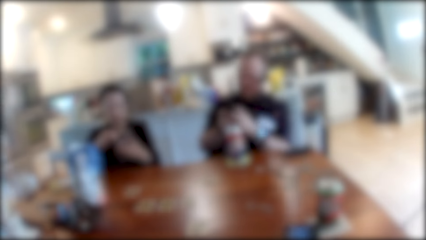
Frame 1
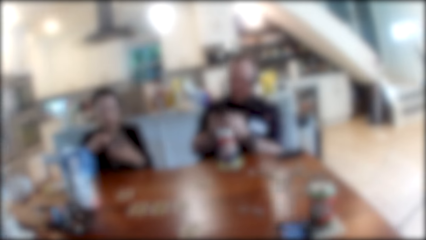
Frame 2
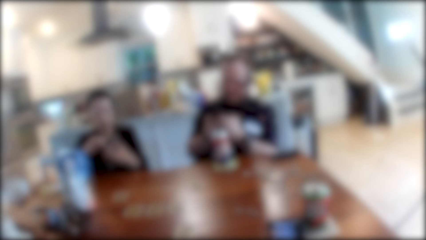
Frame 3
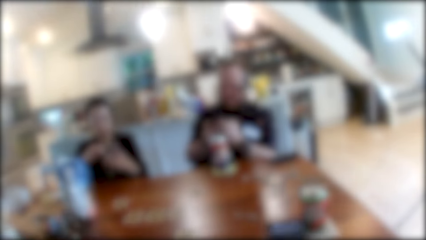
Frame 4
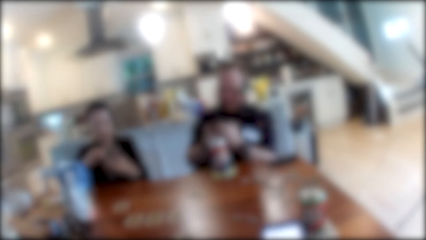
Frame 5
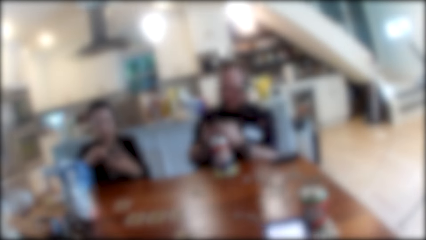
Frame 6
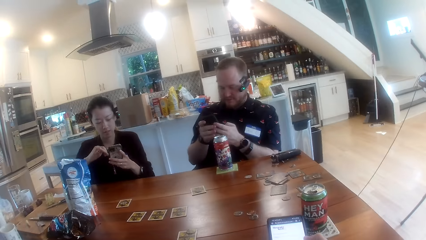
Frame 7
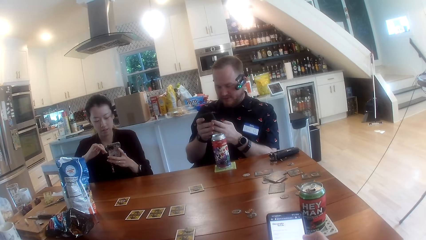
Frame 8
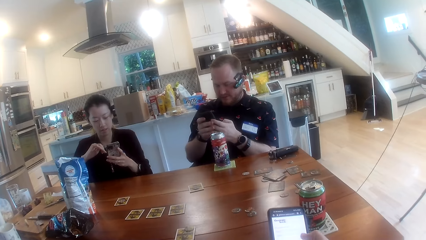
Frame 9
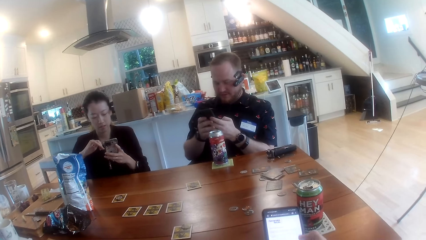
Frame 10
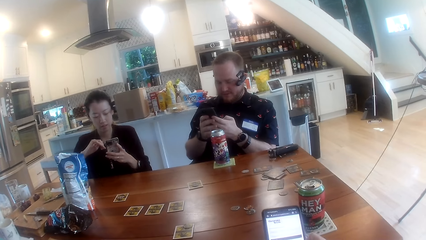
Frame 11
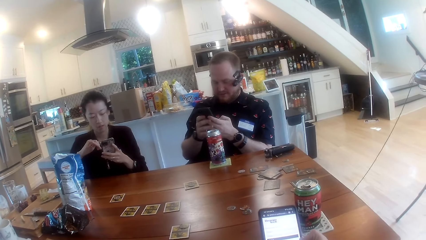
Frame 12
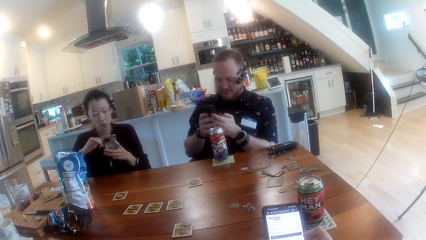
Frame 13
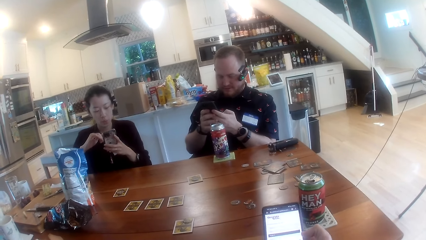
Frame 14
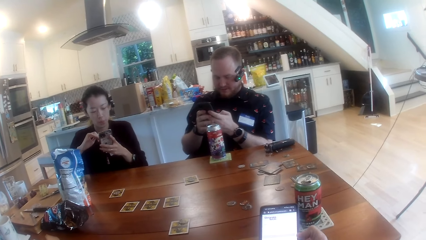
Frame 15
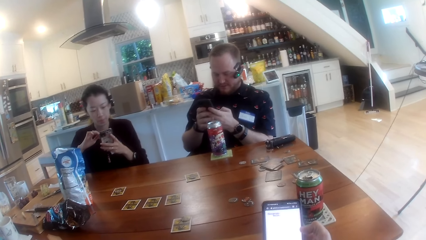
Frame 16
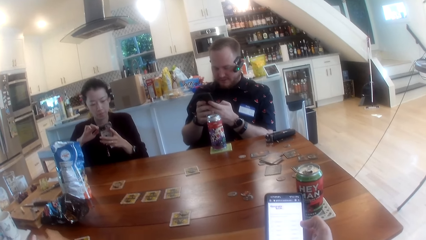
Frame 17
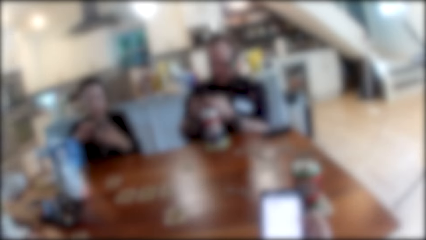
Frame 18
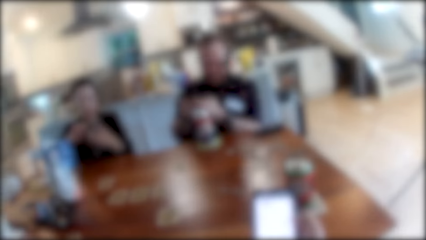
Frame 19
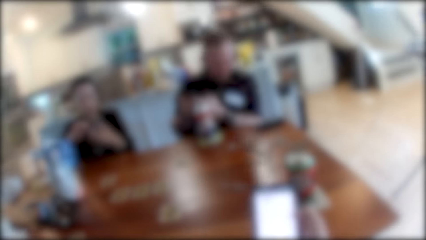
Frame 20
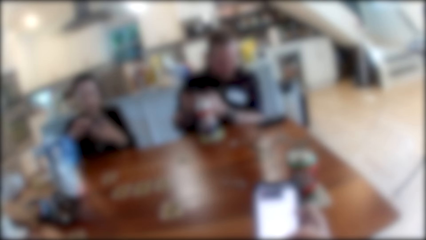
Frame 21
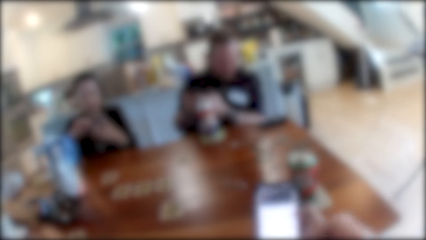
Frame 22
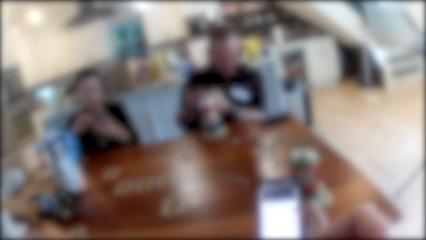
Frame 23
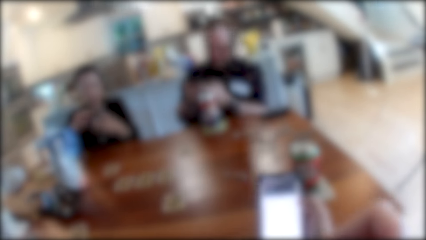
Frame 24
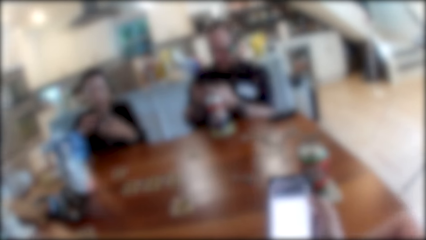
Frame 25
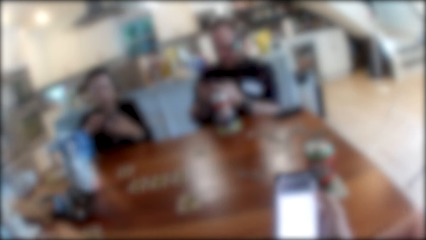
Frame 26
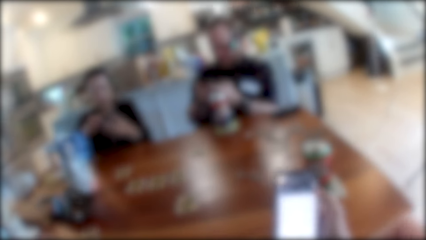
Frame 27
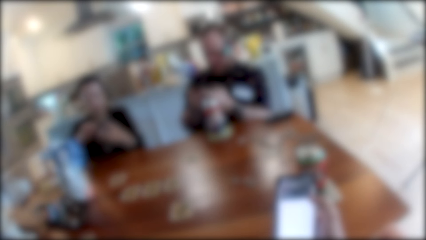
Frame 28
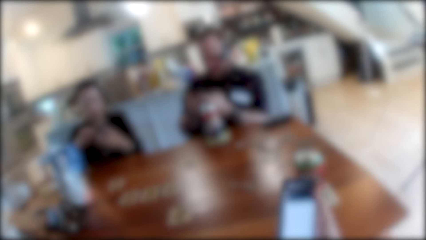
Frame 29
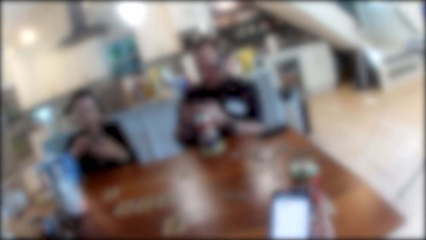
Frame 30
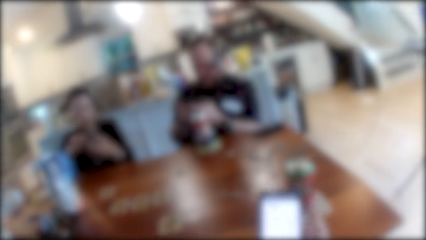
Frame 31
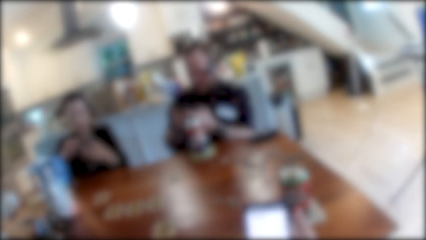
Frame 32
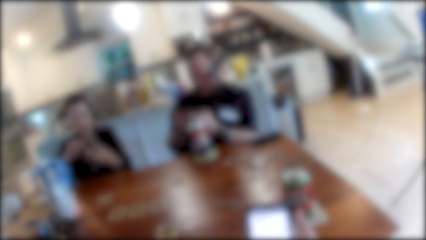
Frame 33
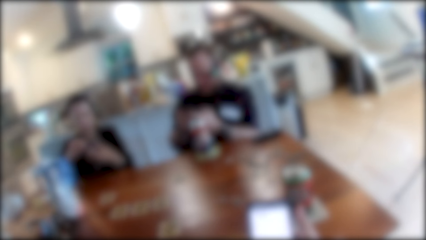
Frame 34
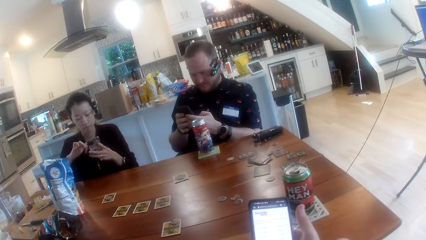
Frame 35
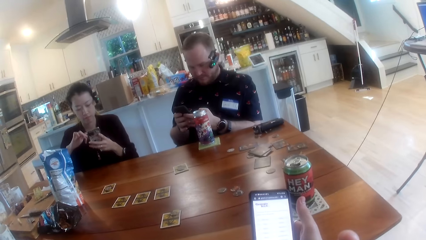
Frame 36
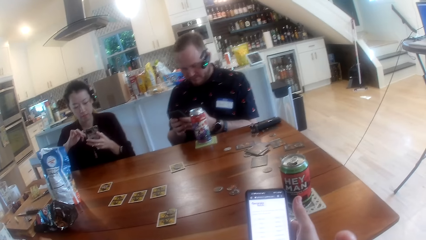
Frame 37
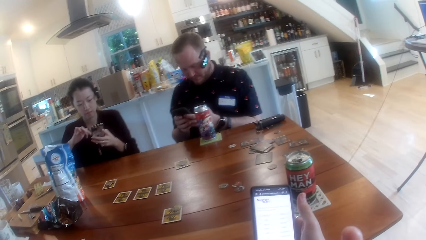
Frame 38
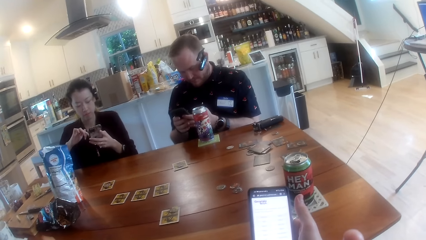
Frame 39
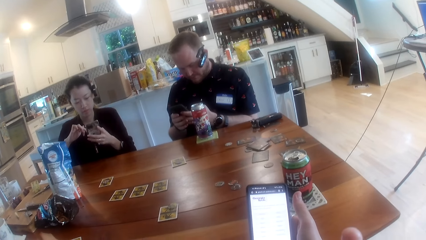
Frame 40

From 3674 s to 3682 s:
The man holds the phone with both hands. The woman operates a phone with both hands.

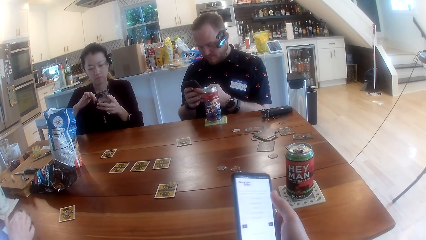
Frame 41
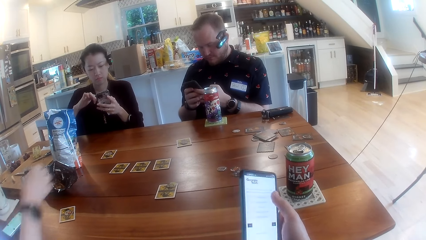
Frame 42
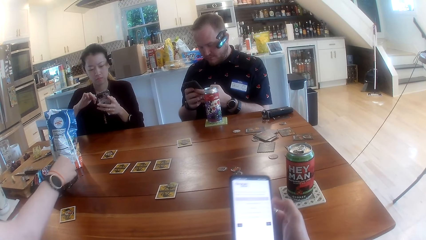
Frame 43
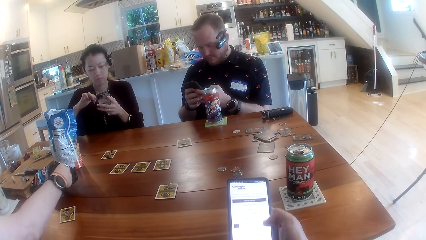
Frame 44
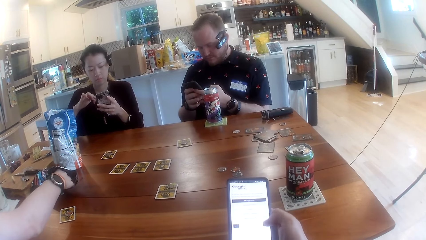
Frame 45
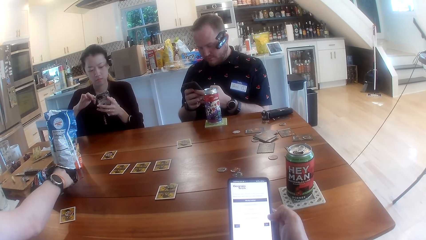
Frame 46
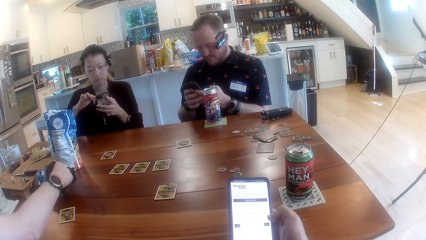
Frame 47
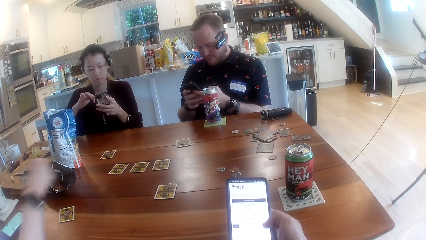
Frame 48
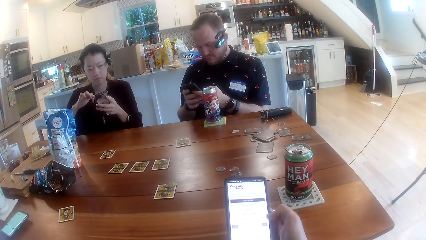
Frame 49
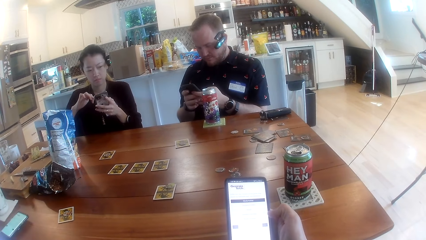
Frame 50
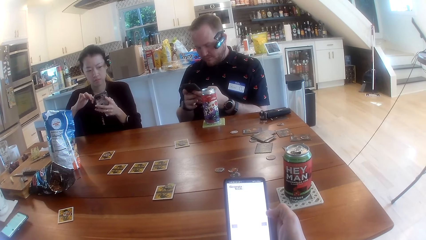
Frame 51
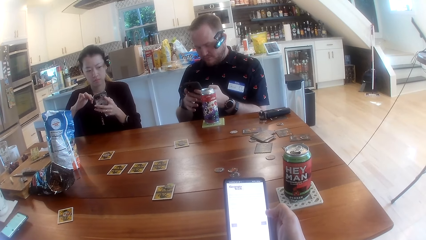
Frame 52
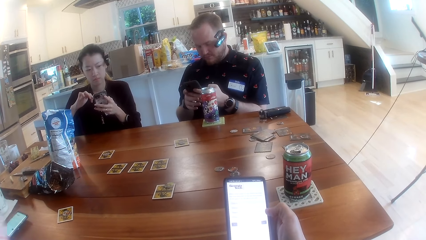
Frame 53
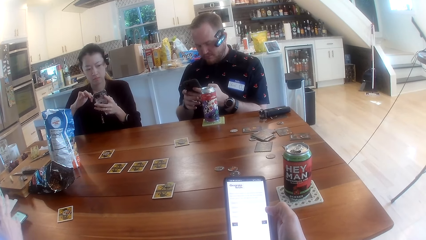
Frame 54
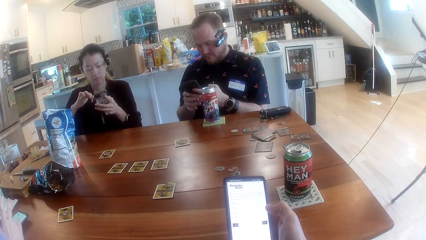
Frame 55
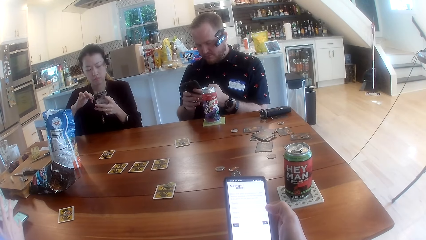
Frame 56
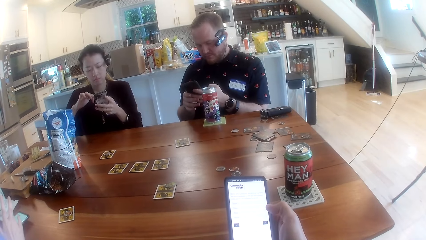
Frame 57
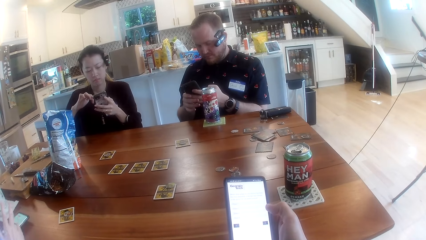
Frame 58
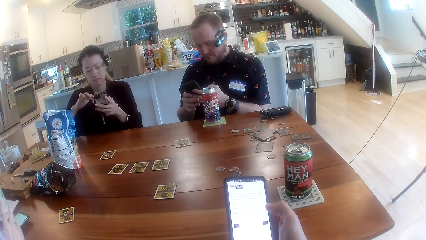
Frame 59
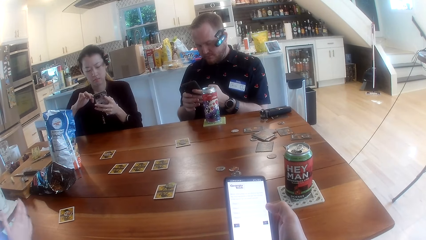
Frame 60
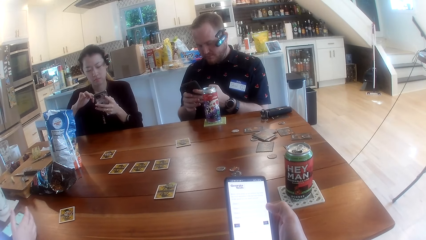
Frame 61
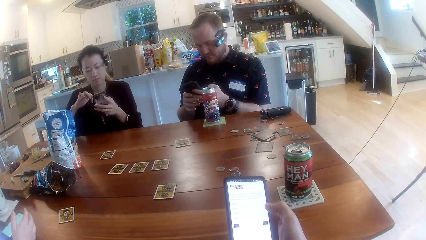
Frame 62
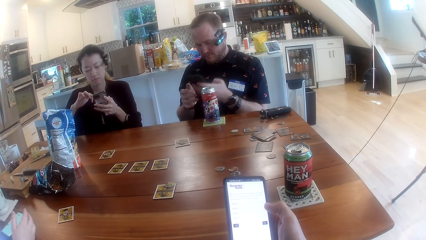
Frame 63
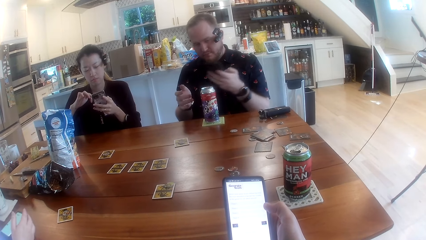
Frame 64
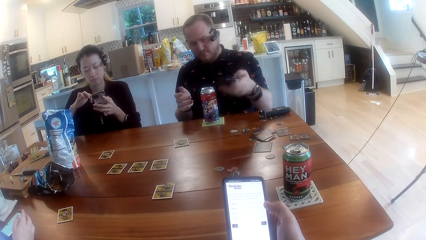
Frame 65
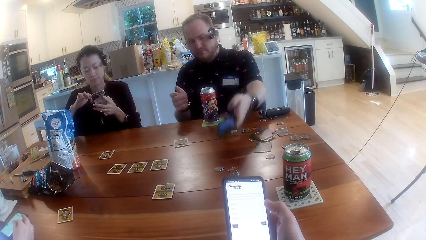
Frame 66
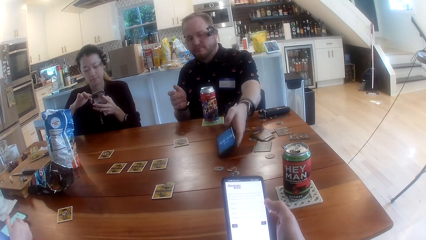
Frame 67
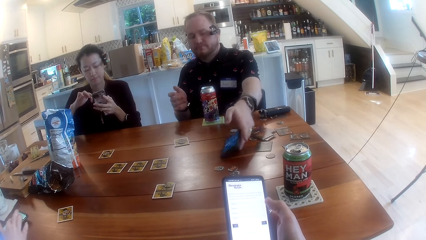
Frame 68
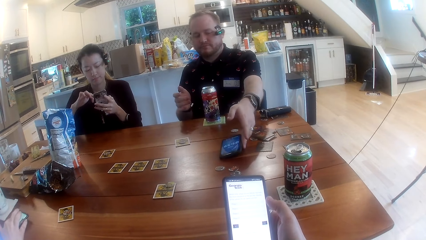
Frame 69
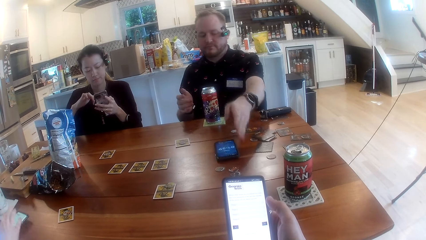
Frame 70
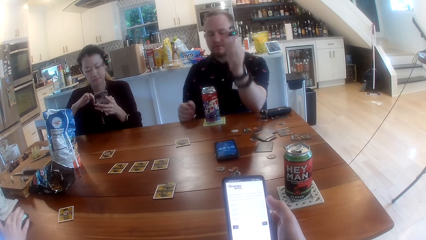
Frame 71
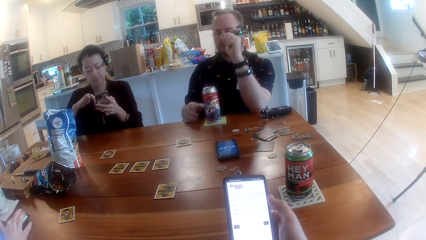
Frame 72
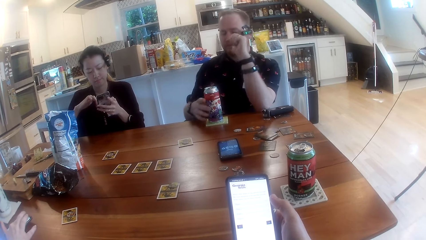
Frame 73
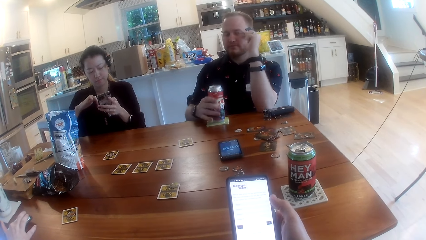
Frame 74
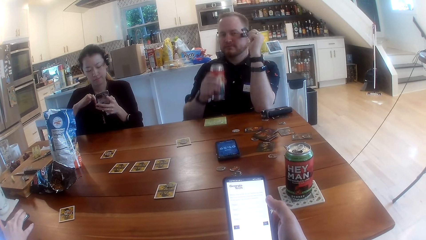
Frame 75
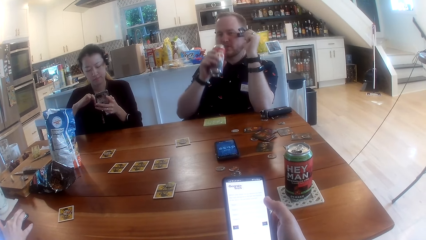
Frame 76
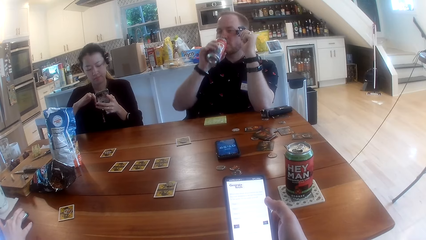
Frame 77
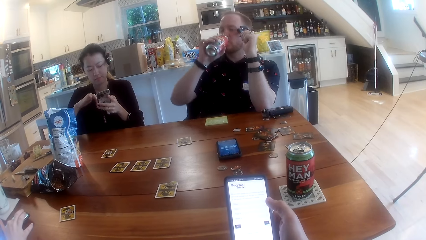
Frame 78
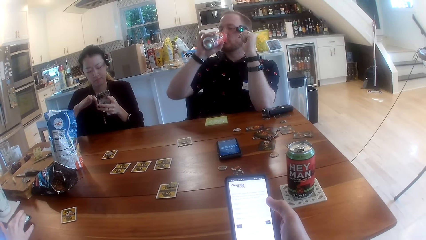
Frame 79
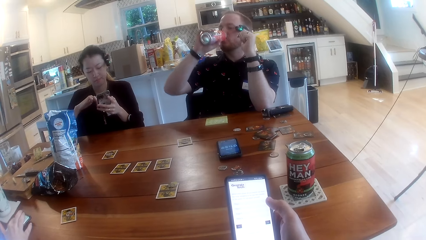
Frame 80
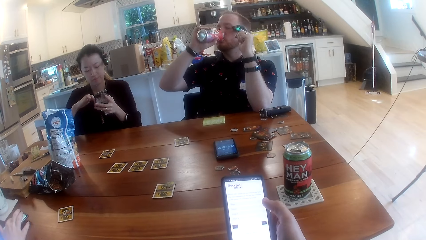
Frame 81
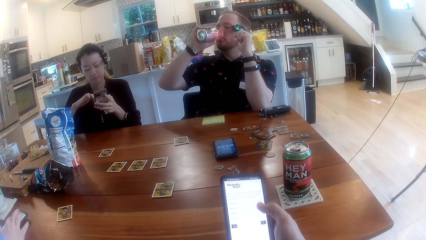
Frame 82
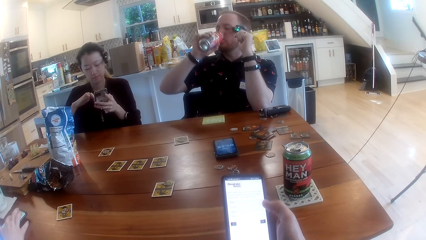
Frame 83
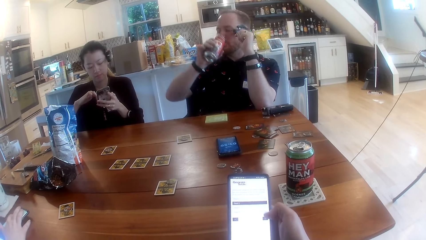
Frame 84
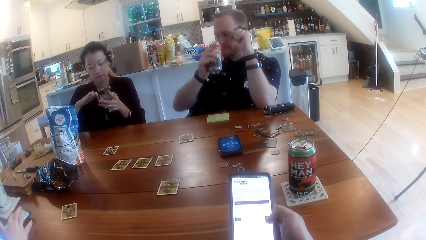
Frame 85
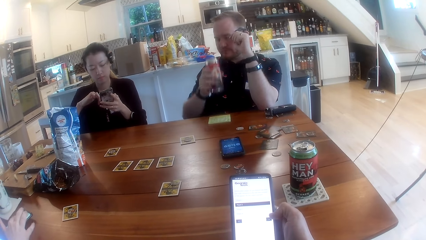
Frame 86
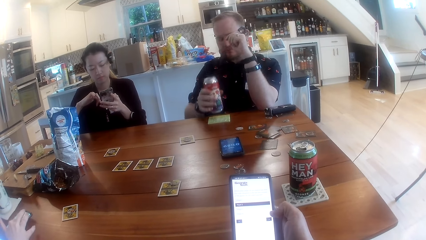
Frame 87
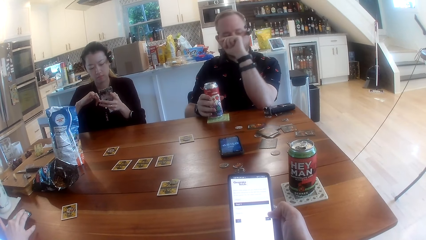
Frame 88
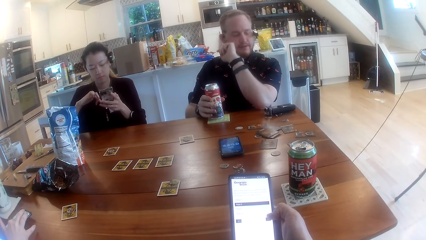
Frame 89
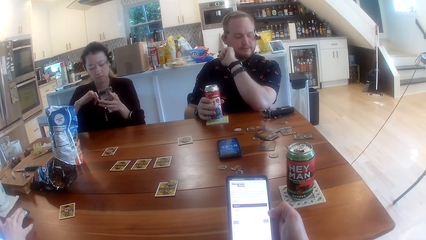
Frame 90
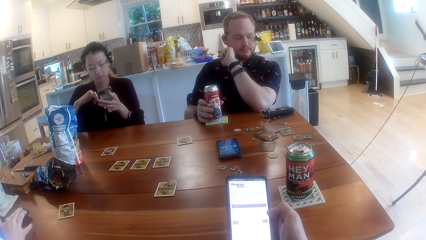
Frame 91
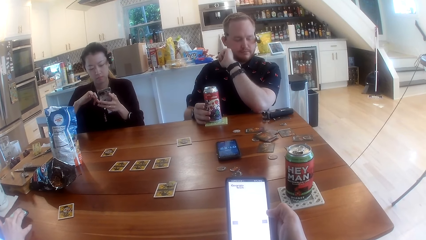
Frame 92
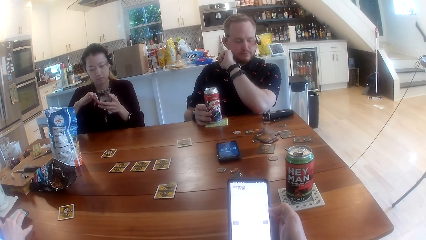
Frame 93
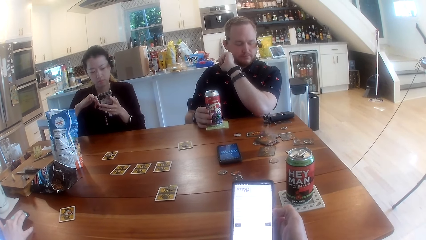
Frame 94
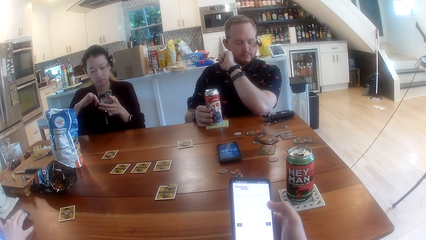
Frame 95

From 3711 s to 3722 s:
The woman picks chips from the pack with her right hand. The man drops the phone on the table with his left hand, picks the can from the table with his right hand, and drops the can on the table with his right hand.
